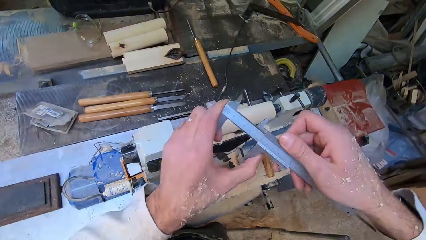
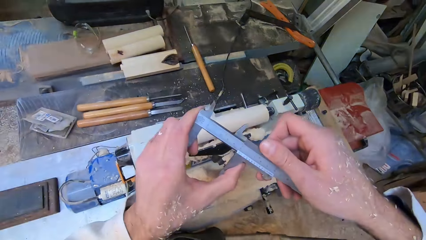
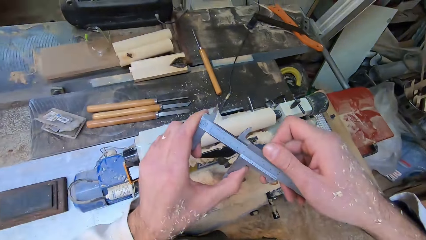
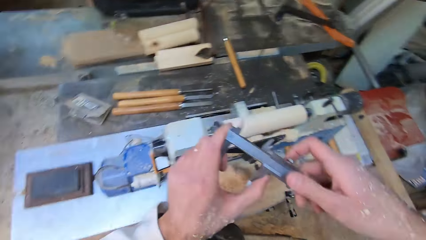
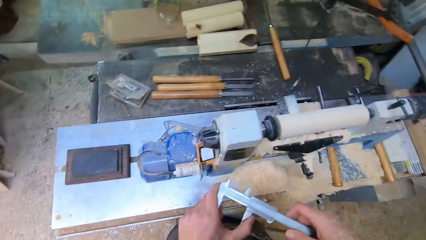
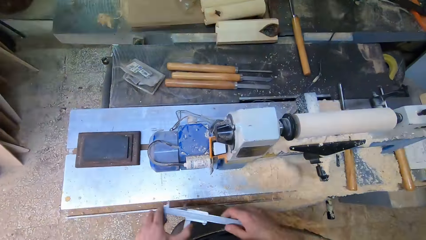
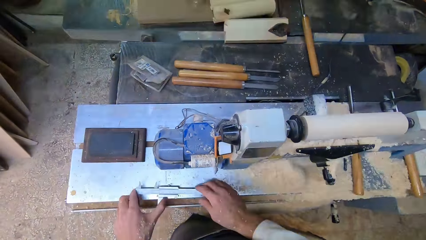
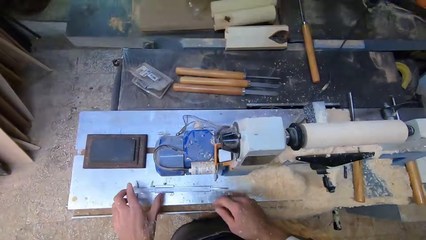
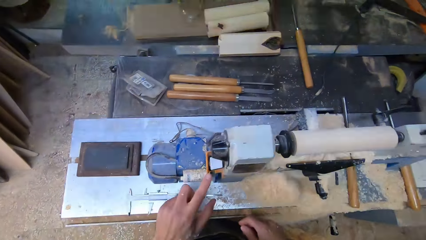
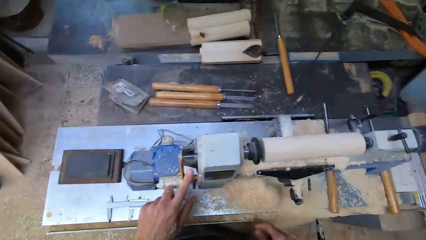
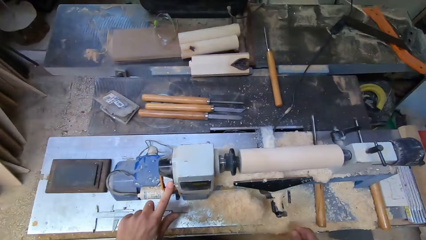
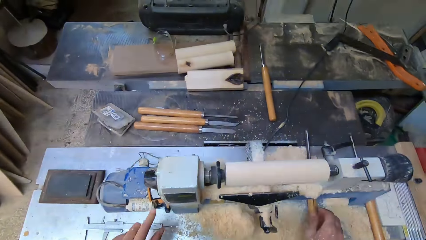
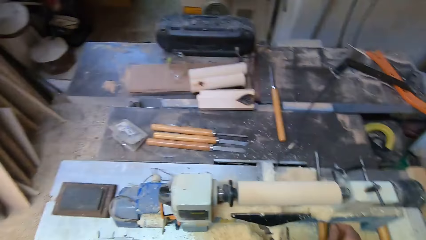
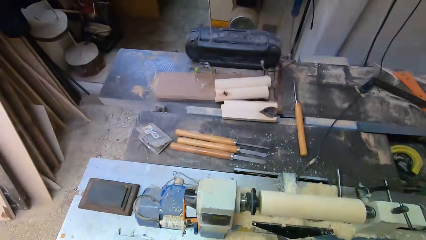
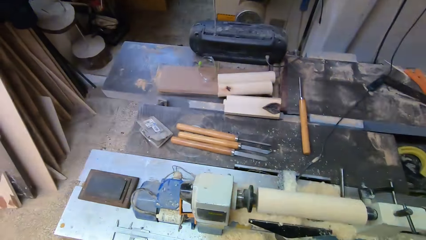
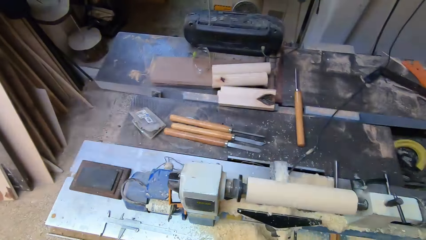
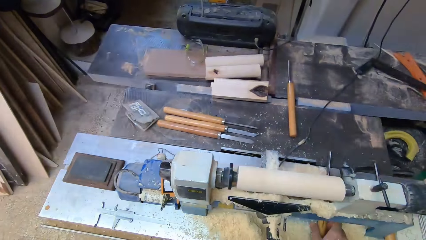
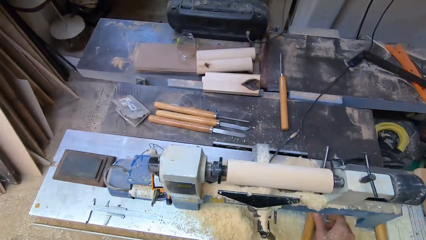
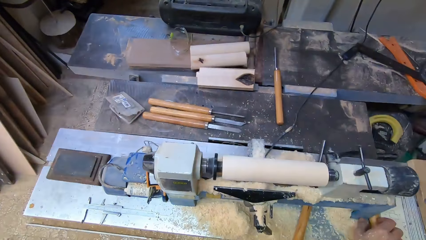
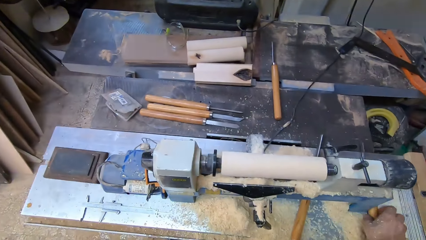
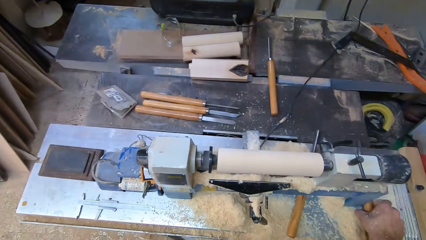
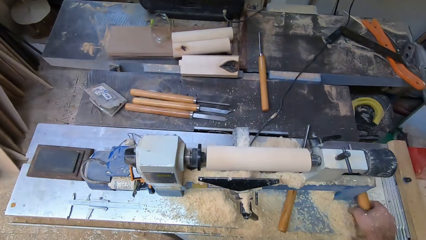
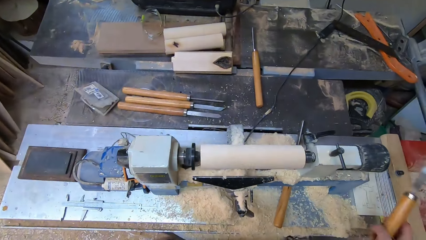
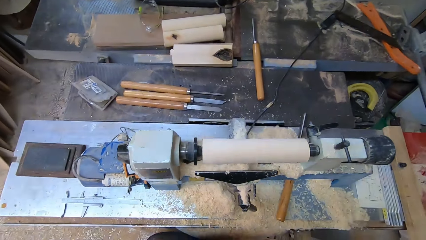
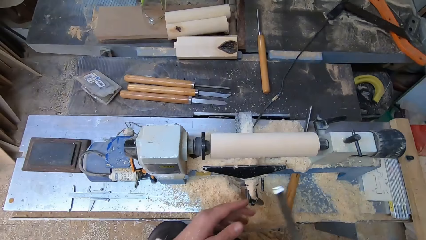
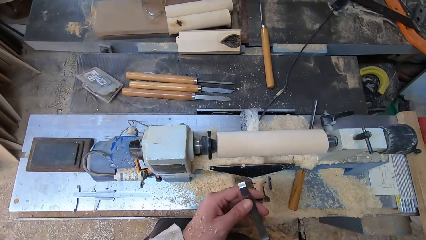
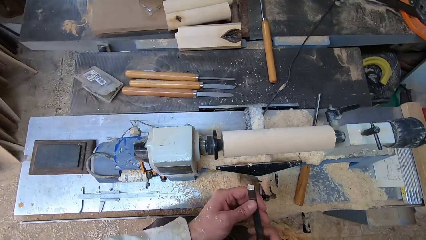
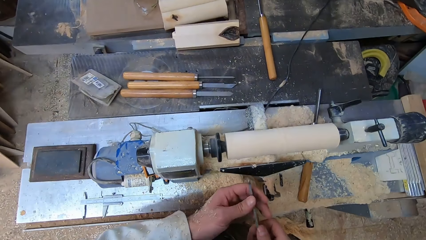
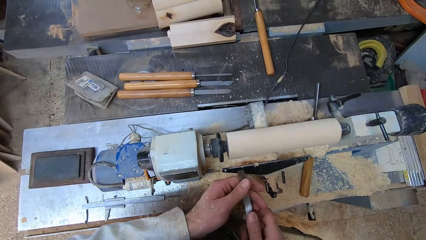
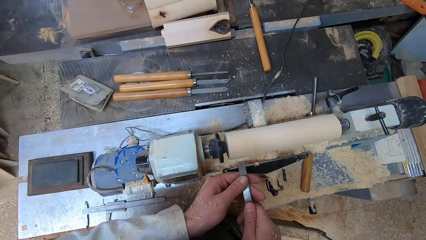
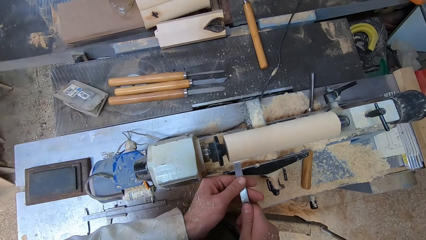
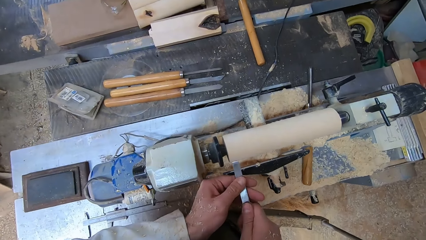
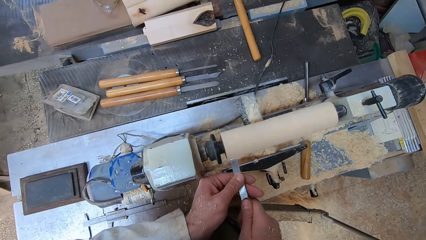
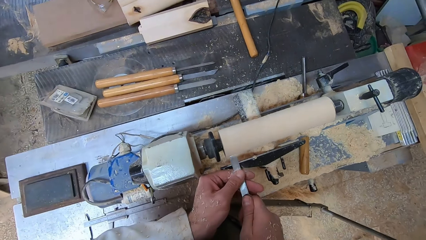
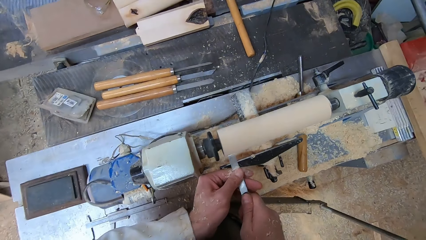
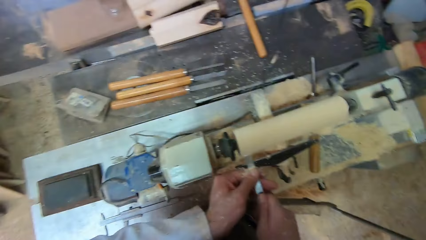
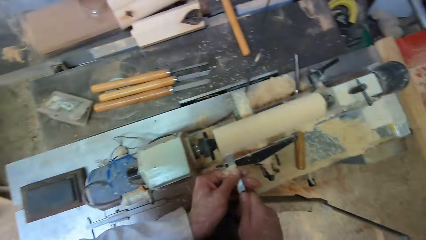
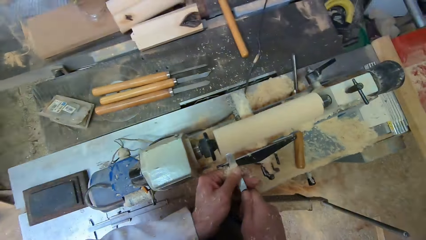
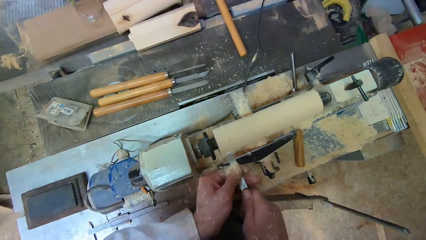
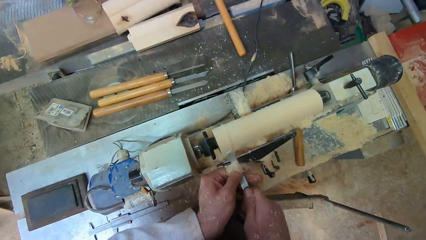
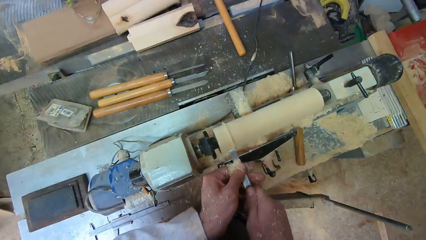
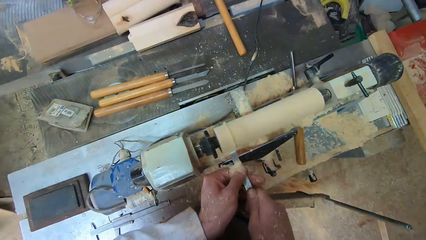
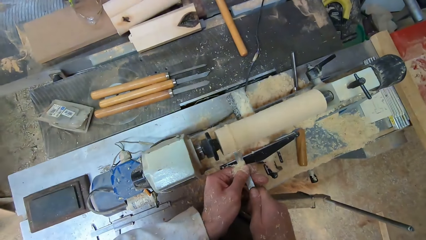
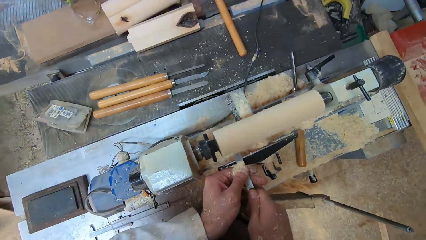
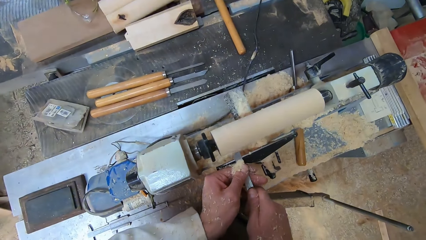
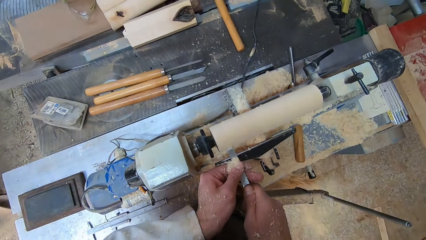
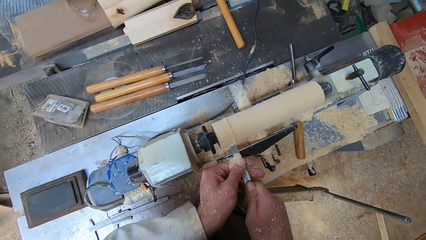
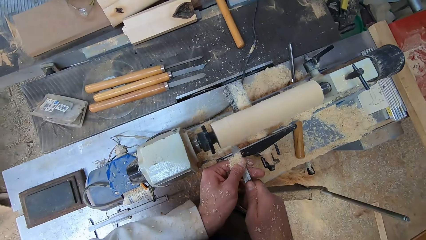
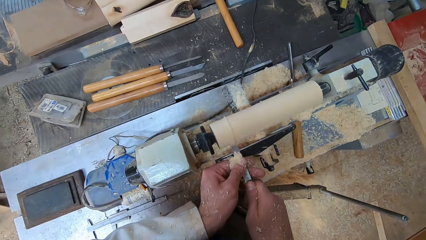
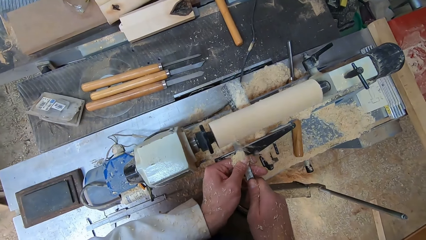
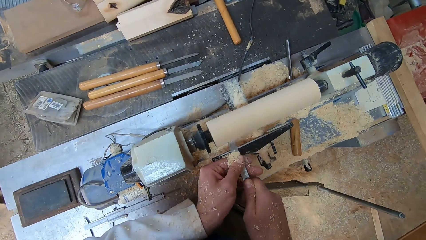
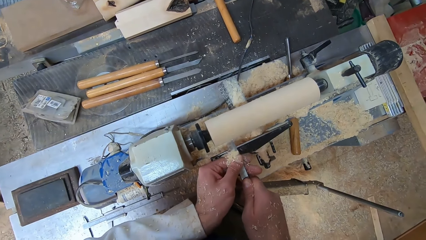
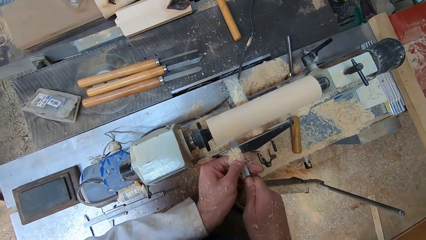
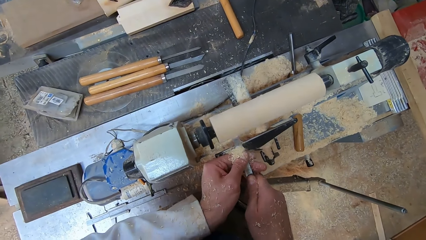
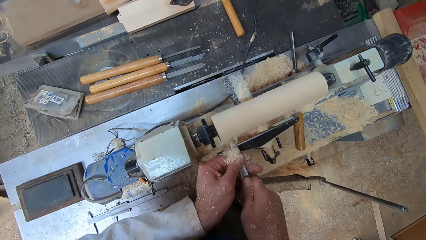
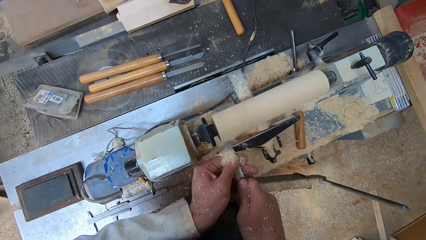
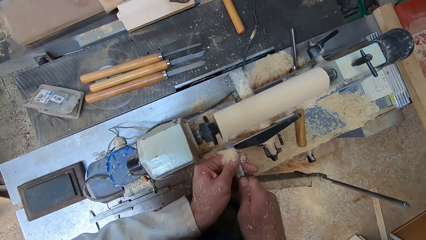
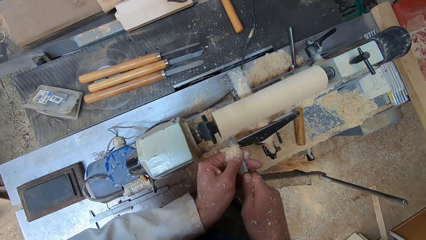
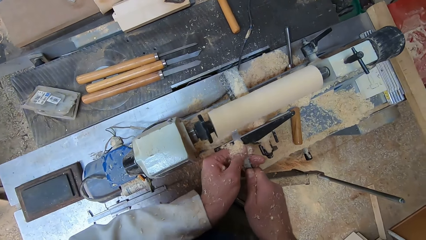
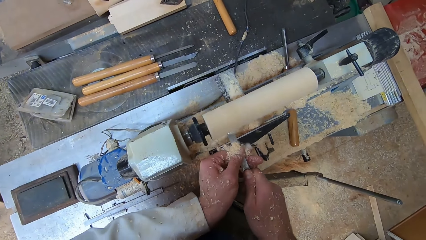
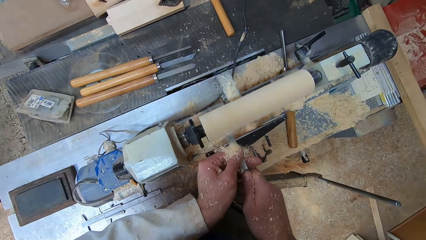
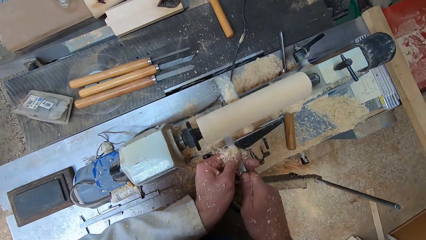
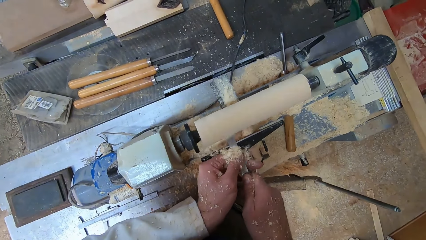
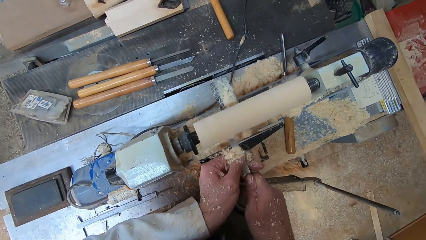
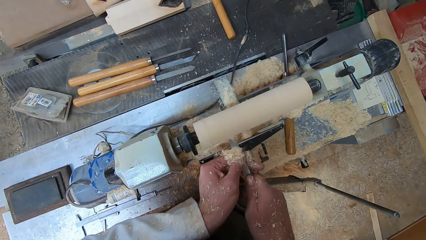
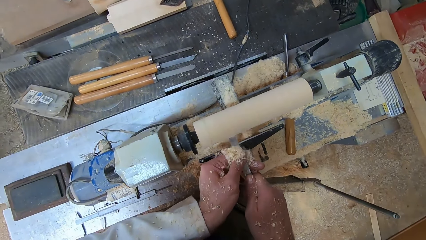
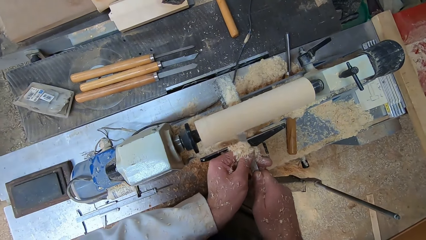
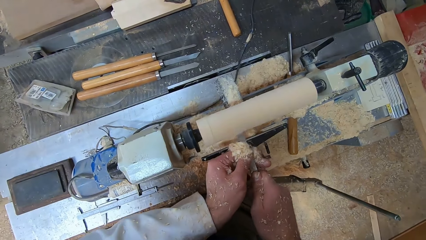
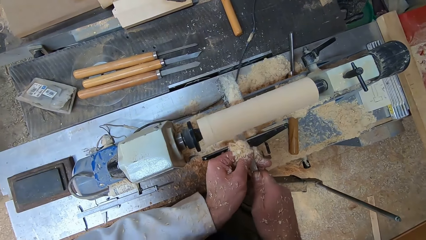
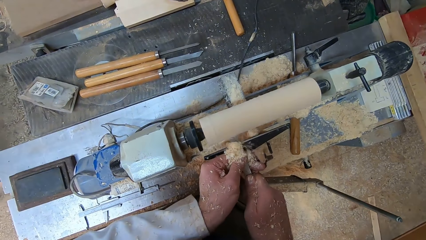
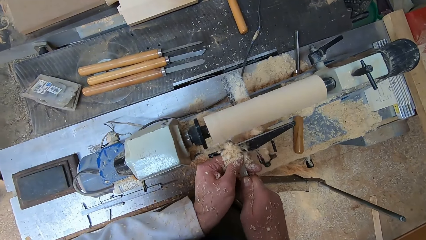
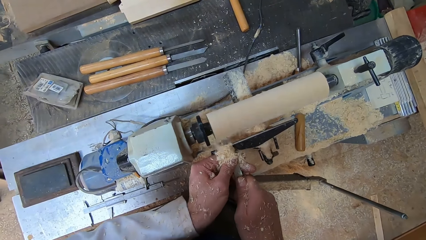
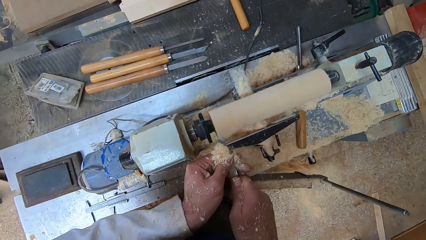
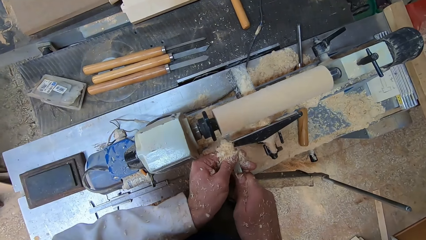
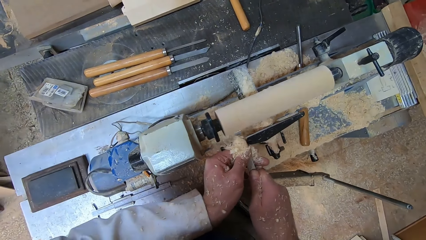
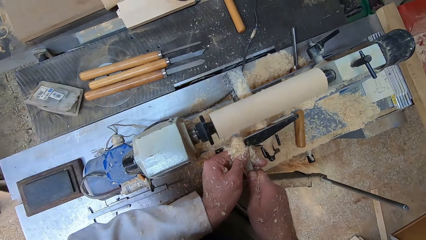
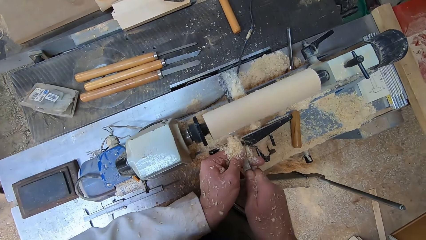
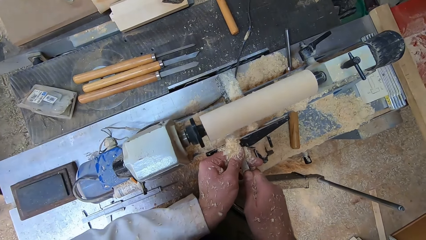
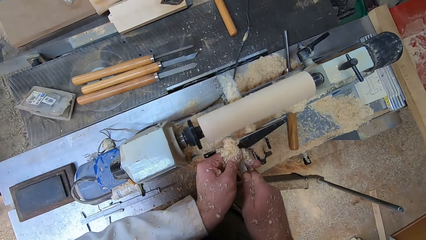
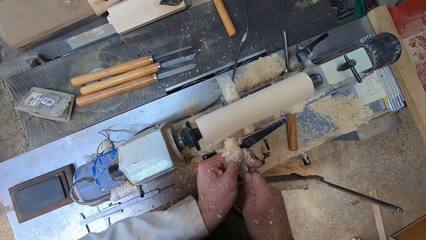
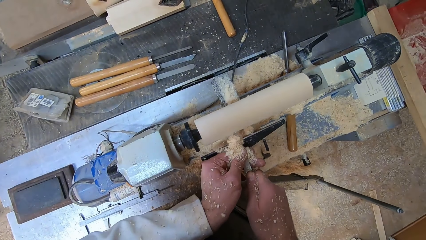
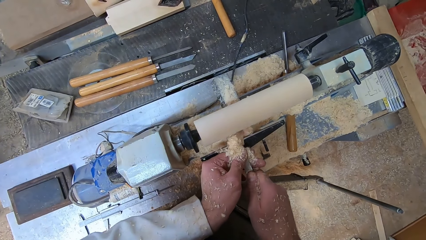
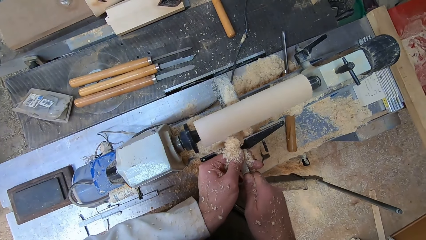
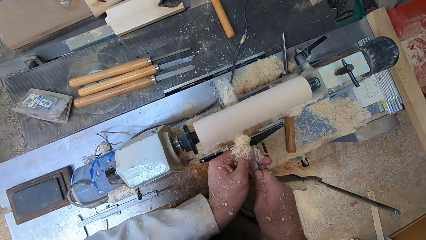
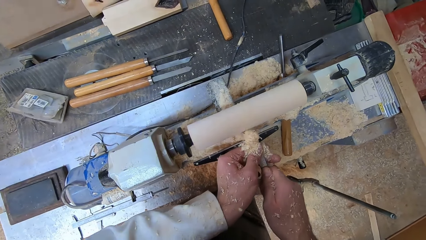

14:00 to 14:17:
The camera wearer looks at the caliper measurement. He takes the Vernier Caliper off the piece of wood. He drops the Vernier Caliper on the lathe machine. He pushes the button on the lathe machine with his left index finger. He turns on the lathe machine. He picks up the chisel with his right hand. He shapes the piece of wood with the chisel on the lathe machine.
